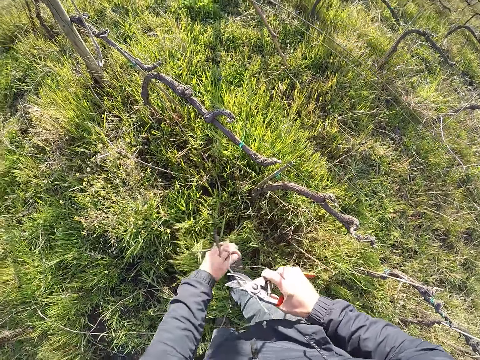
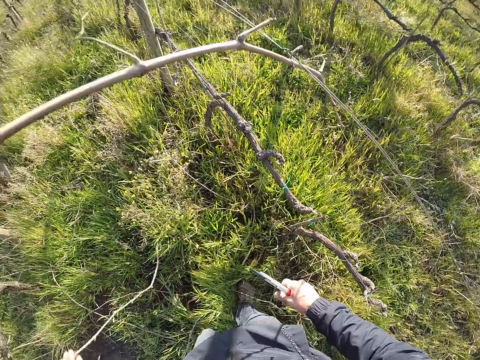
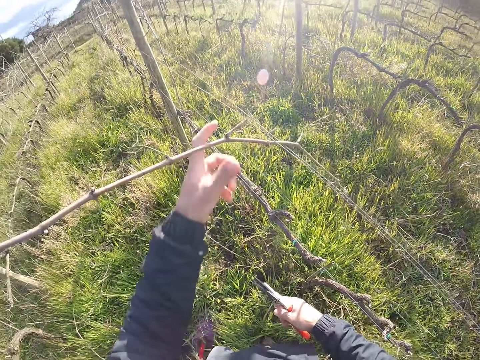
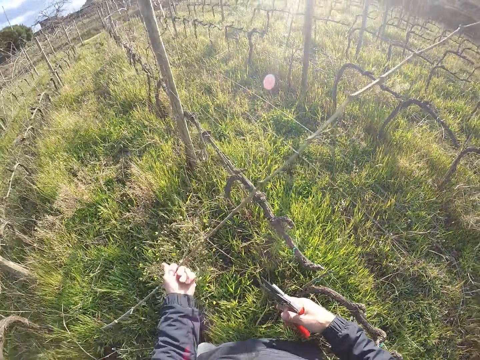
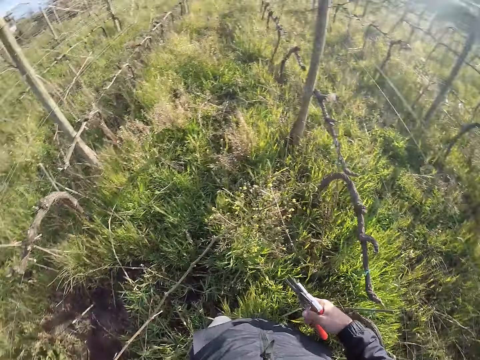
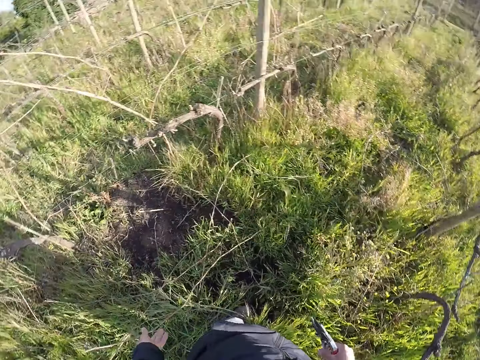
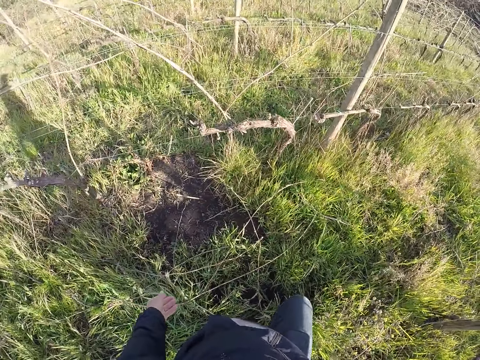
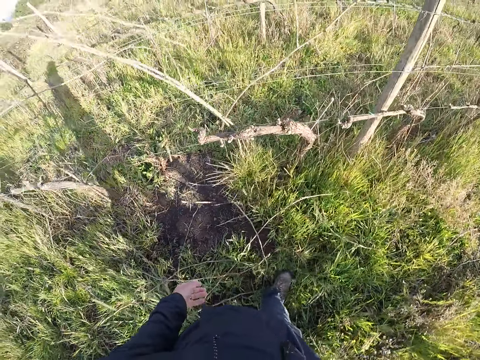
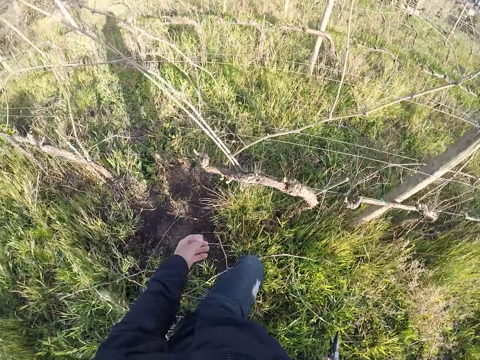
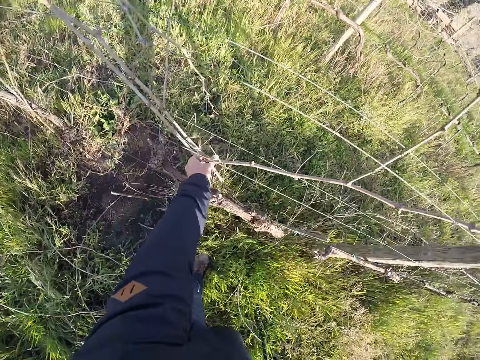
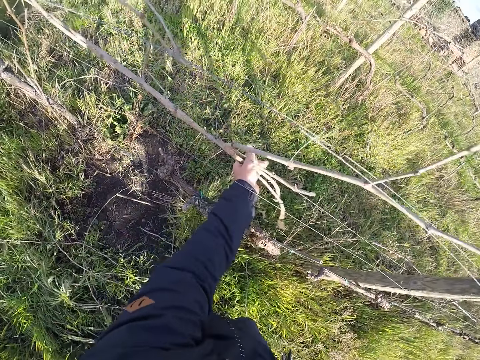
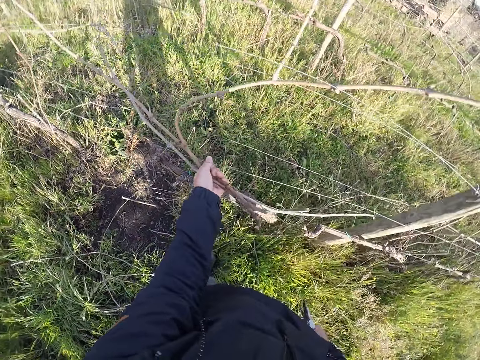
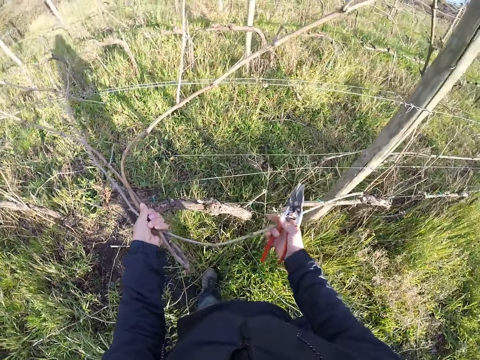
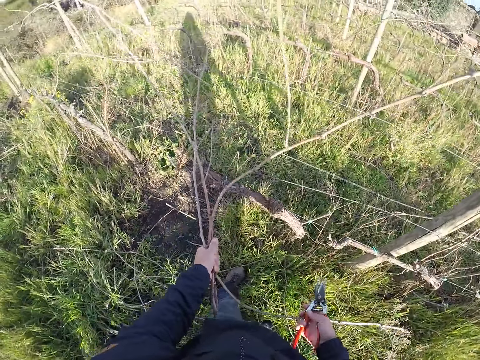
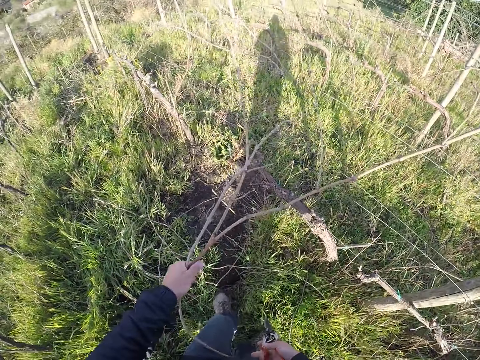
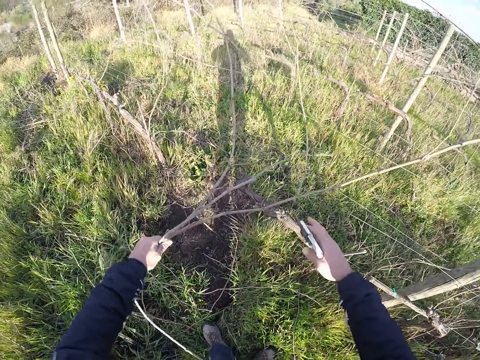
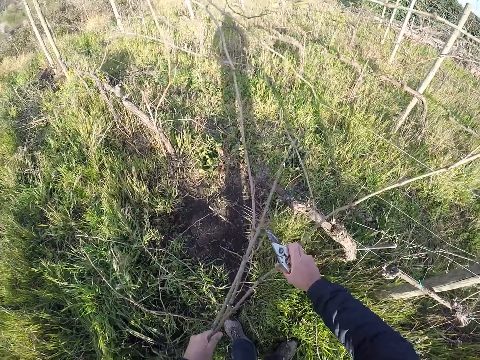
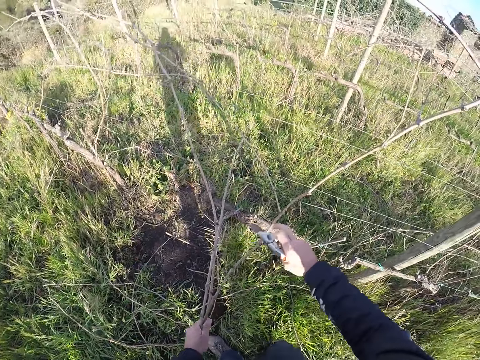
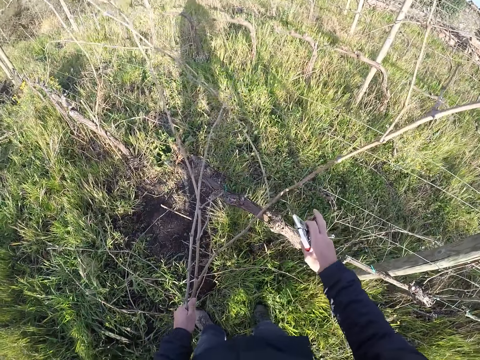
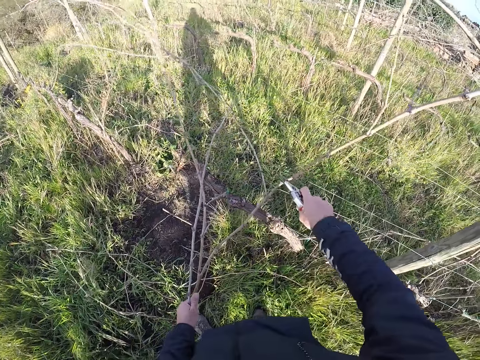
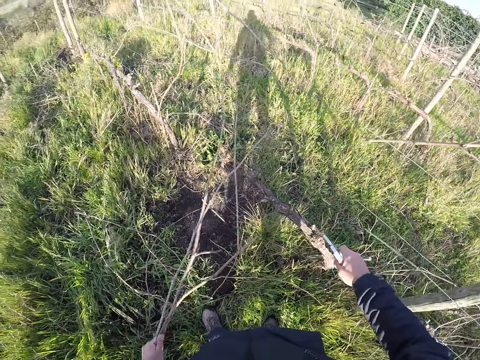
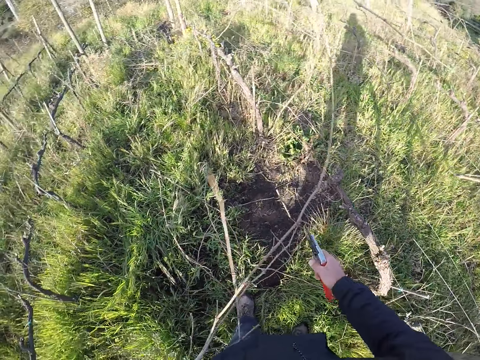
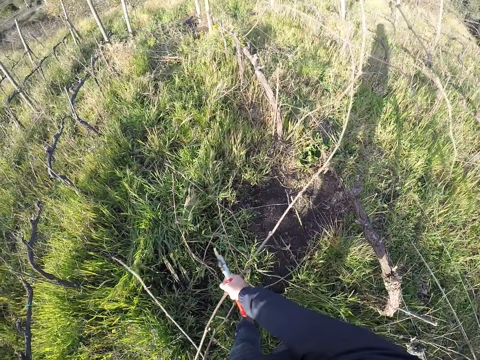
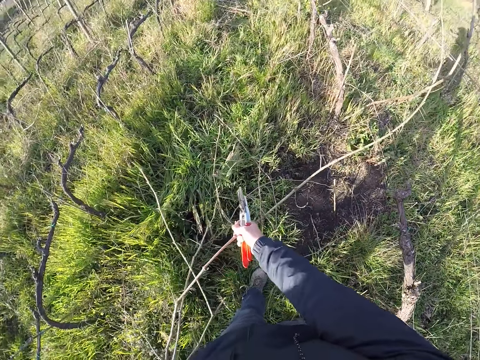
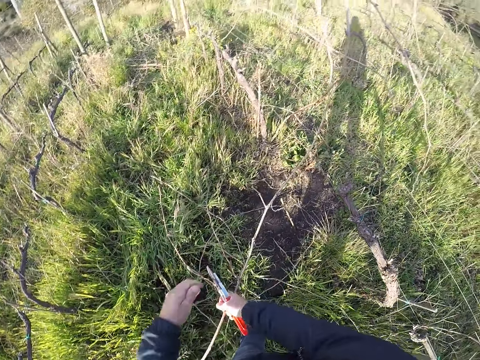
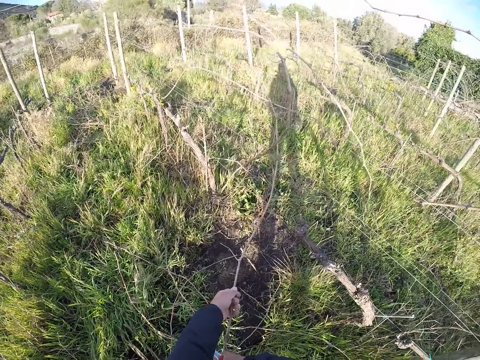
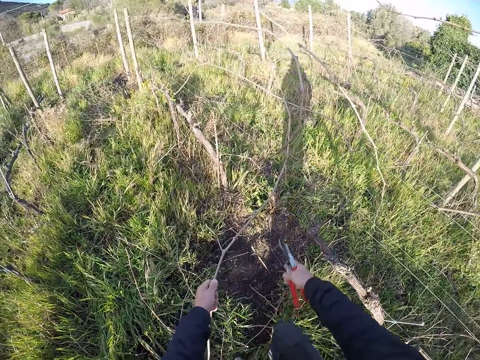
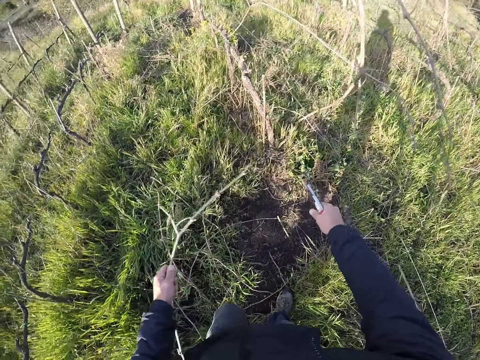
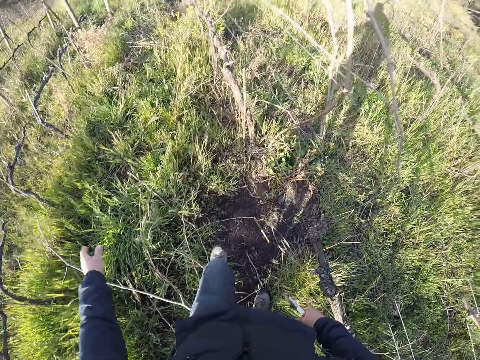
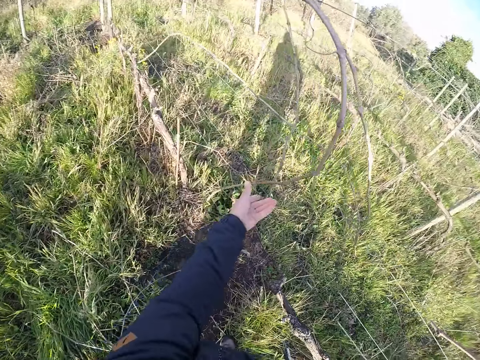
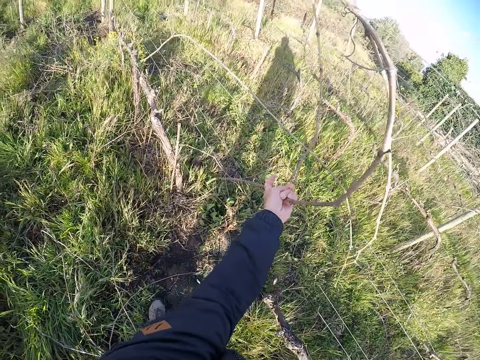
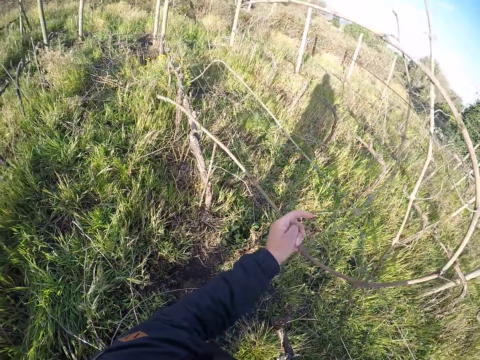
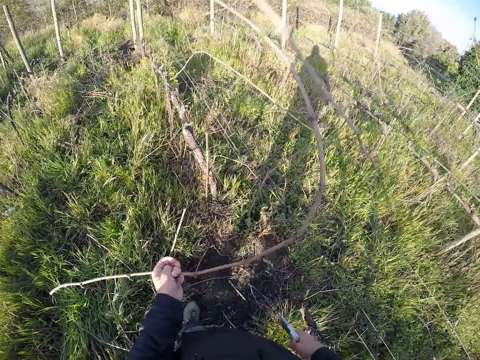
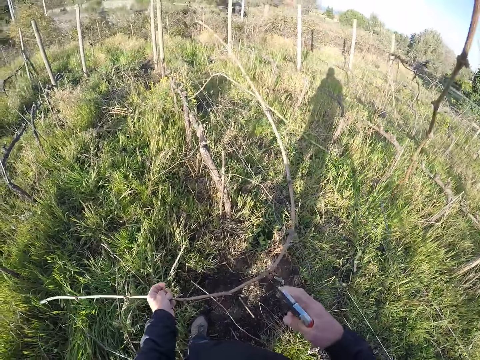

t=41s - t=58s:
The camera wearer touches a dry branch on the fence. He passes the stick in the secateurs in his right hand to his left hand. He drops the stick in his left hand on the ground. He pulls the stick from the barbed wire with his left hand. He drops the stick in his left hand on the ground. He pulls sticks from the barbed wire with his left hand. He pulls the sticks from the barbed wire with both hands. He cuts the stick from the barbed wire with the secateurs in his right hand. He pulls the stick from the barbed wire with his right hand. He pulls the stick from the barbed wire with his left hand. He cuts the stick from the barbed wire with the secateurs in his right hand. He drops the stick in his left hand on the ground. He pulls the stick from the barbed wire with his left hand.

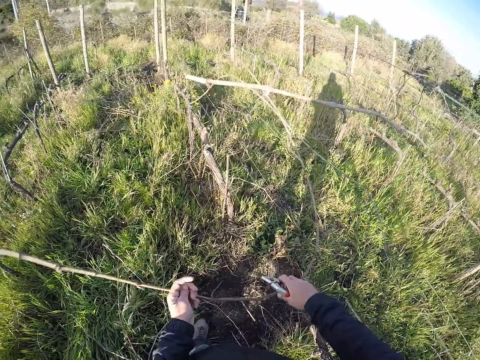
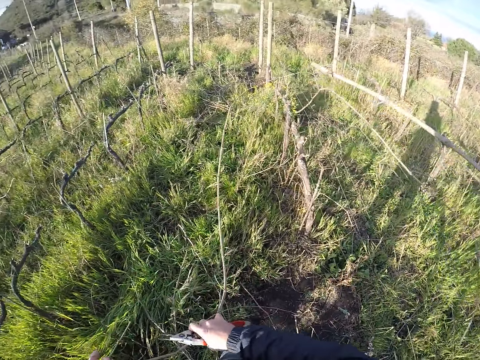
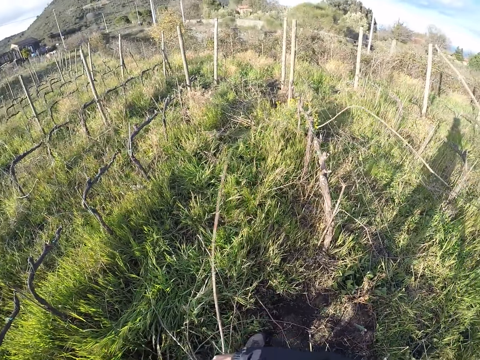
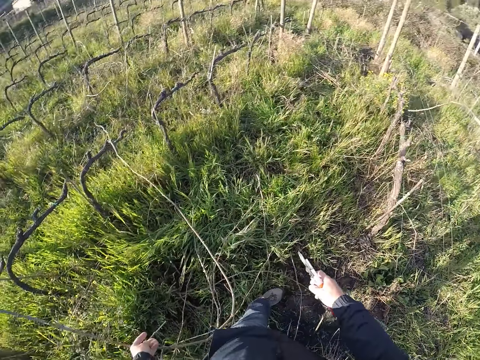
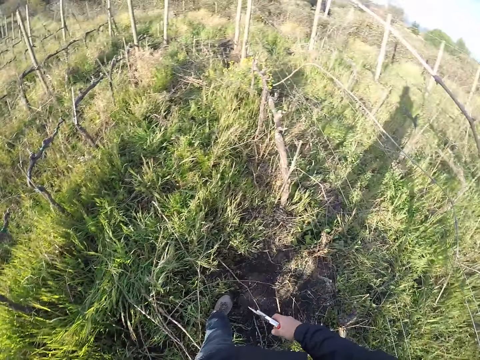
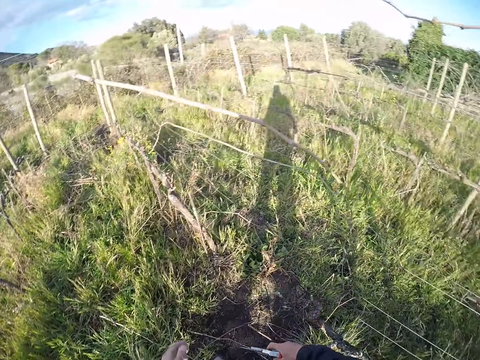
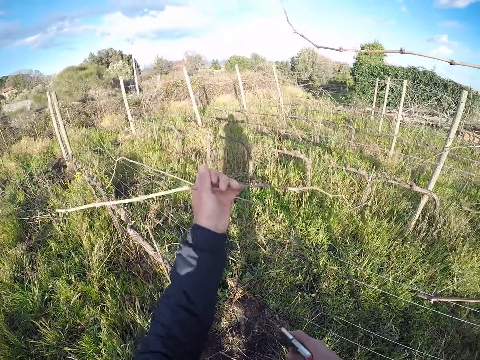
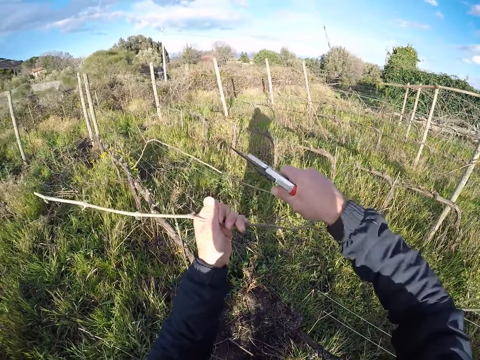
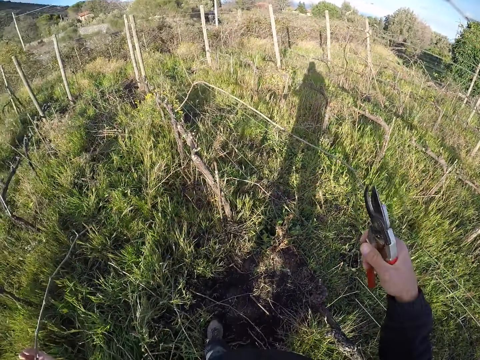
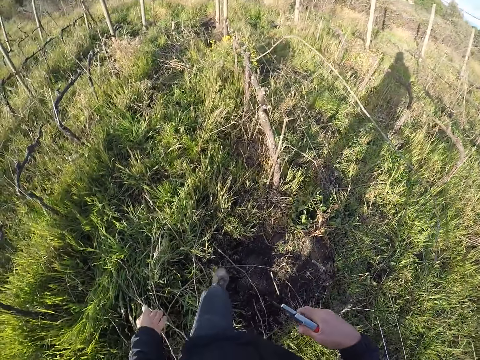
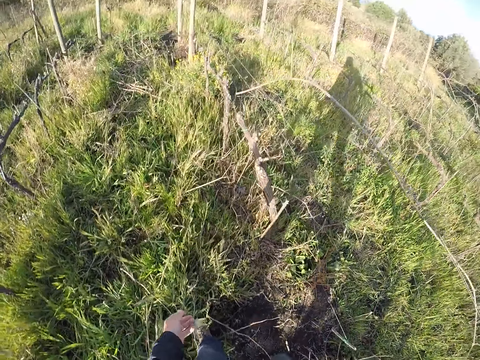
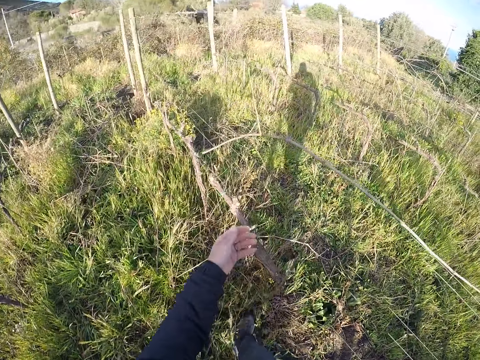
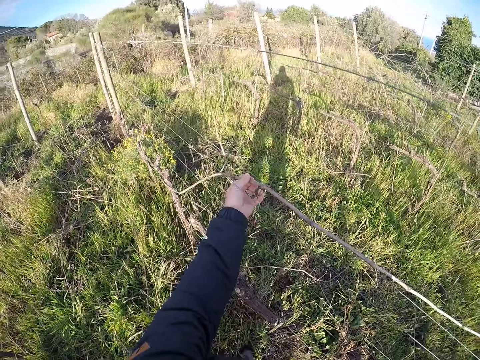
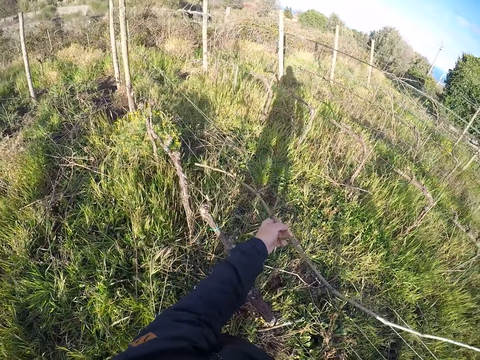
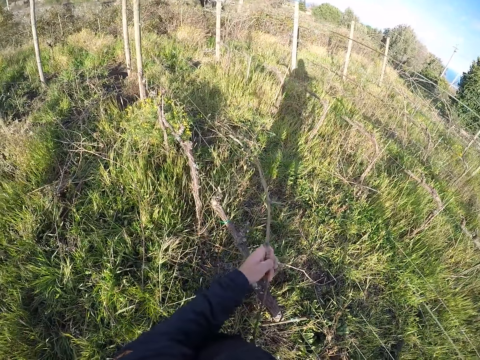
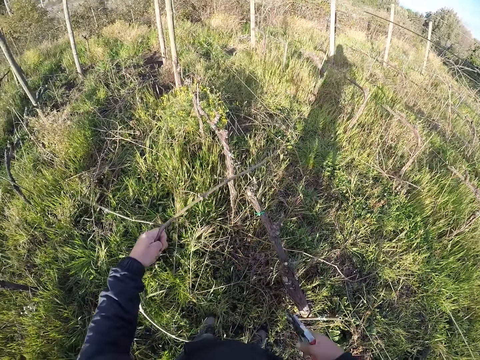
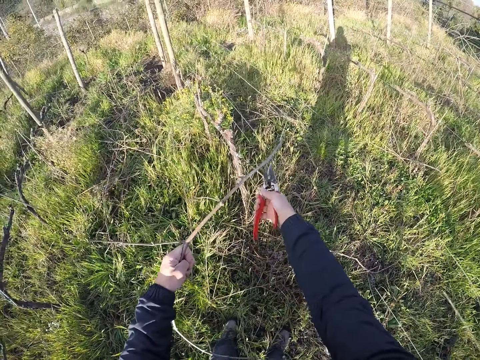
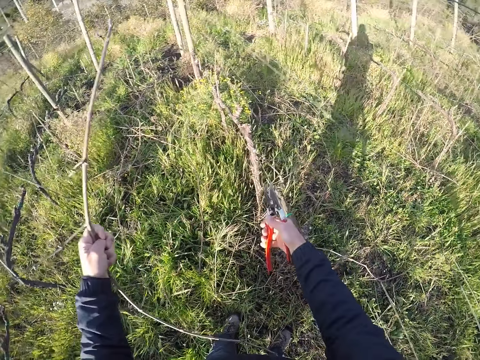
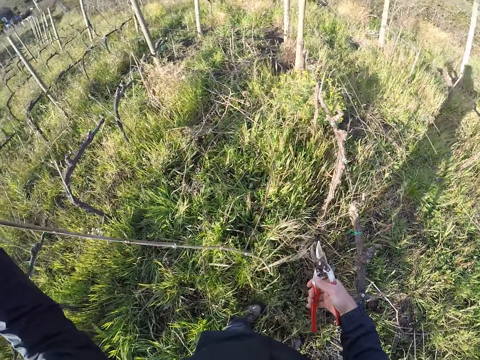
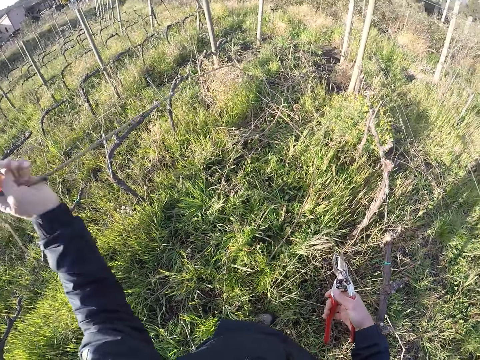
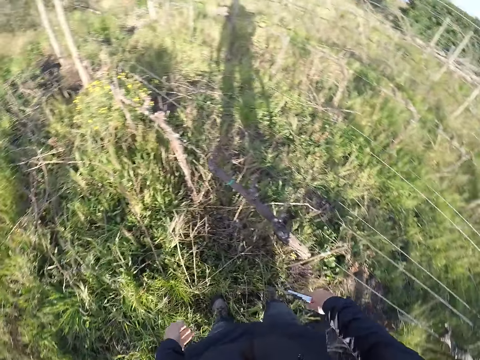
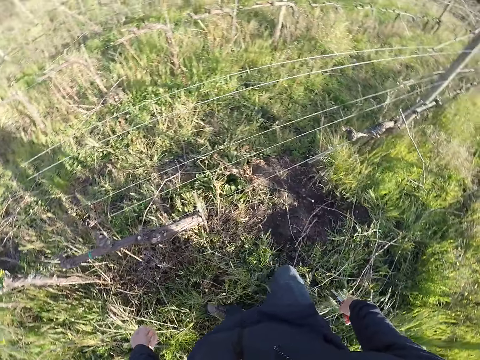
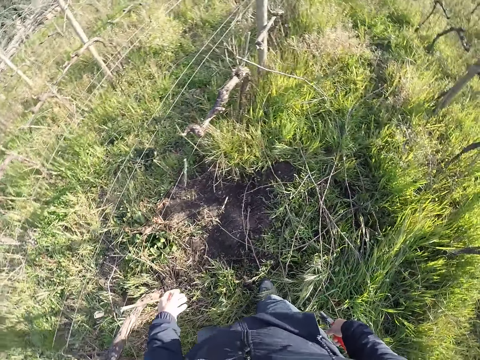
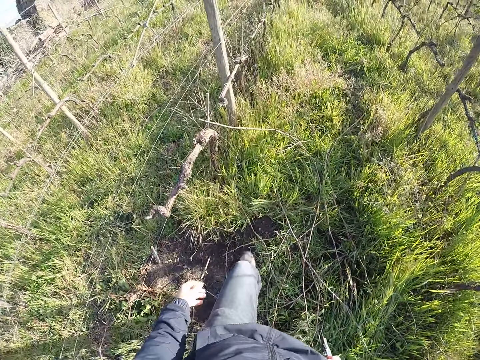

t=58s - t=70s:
The camera wearer pulls the stick with both hands from the barbed wire. He drops the stick on the ground with his left hand. He pulls the stick from the barbed wire with his left hand. He cuts the stick from the barbed wire with the secateurs in his right hand. He drops the stick on the ground with his left hand. He walks in the garden. He pulls the stick from the barbed wire with his left hand. He cuts the stick from the barbed wire with the secateurs in his right hand. He drops the stick in his left hand on the ground. He turns around in the garden.
